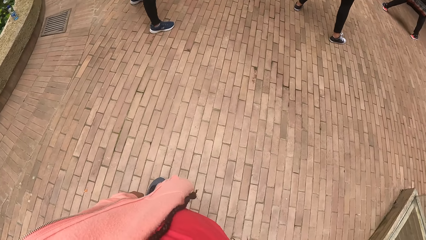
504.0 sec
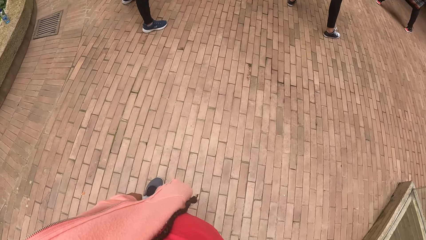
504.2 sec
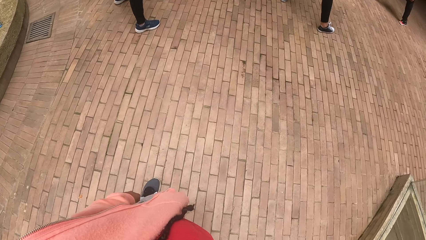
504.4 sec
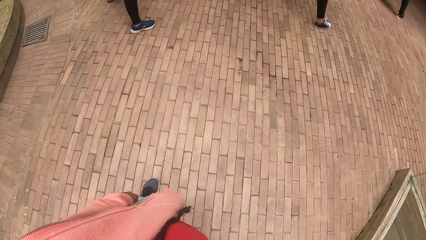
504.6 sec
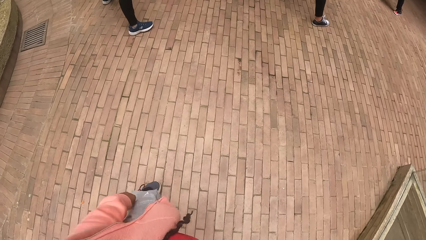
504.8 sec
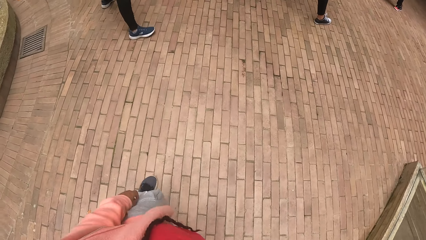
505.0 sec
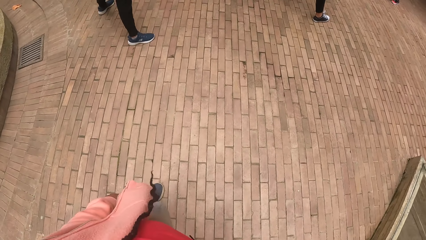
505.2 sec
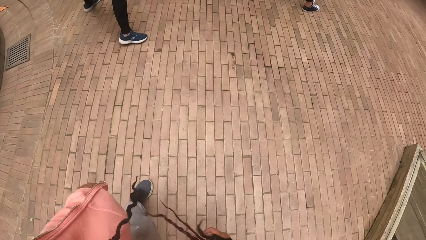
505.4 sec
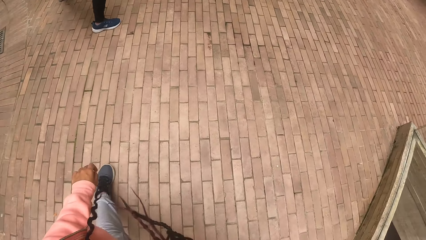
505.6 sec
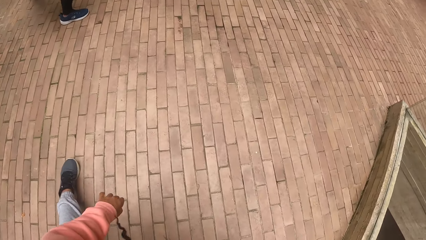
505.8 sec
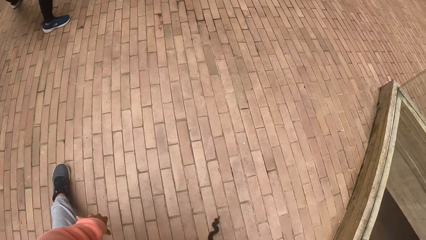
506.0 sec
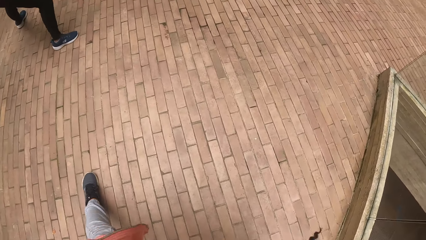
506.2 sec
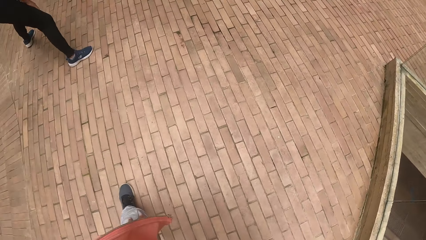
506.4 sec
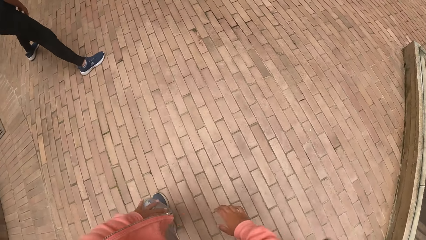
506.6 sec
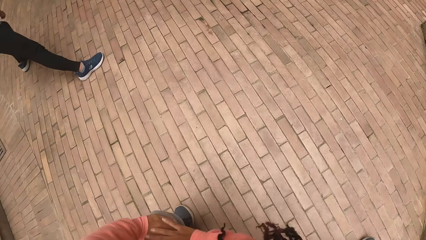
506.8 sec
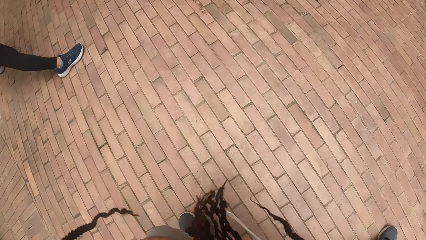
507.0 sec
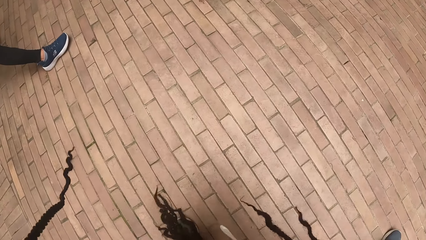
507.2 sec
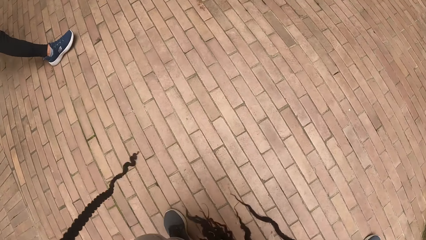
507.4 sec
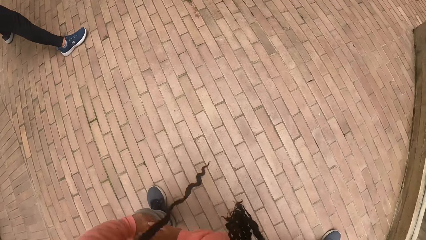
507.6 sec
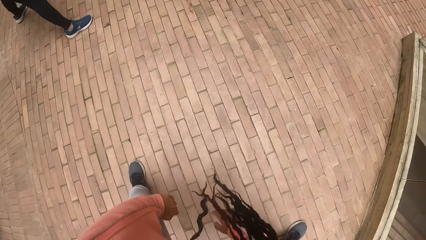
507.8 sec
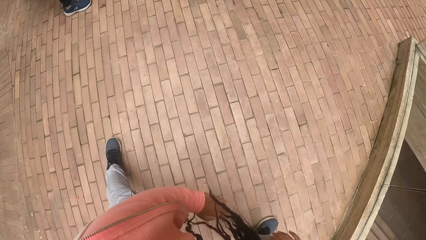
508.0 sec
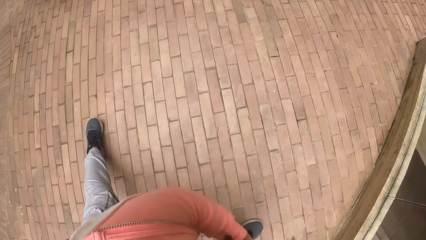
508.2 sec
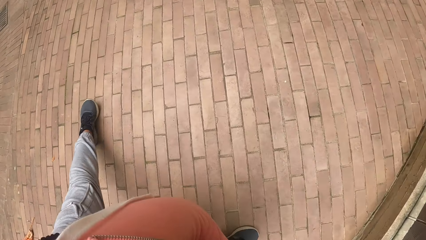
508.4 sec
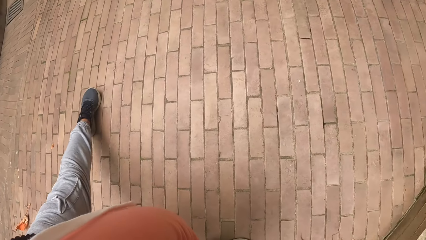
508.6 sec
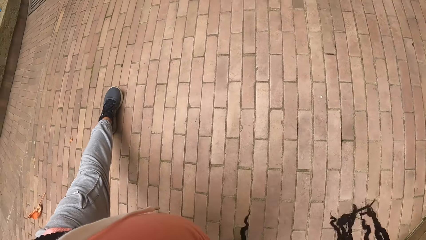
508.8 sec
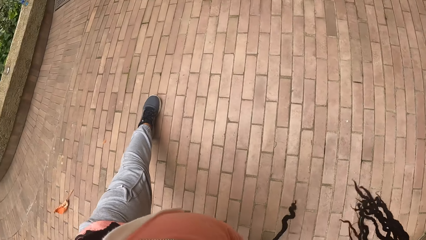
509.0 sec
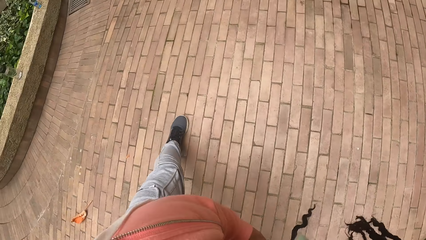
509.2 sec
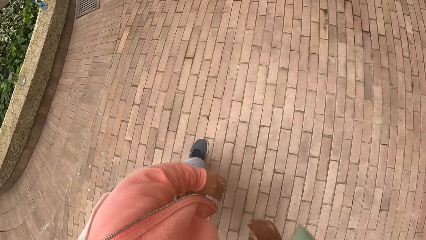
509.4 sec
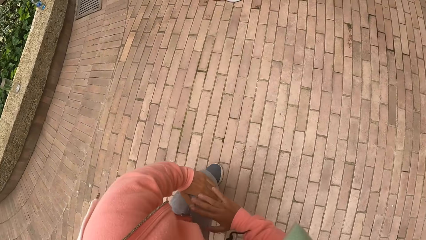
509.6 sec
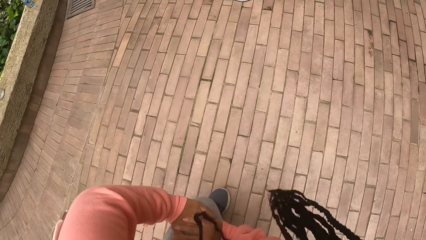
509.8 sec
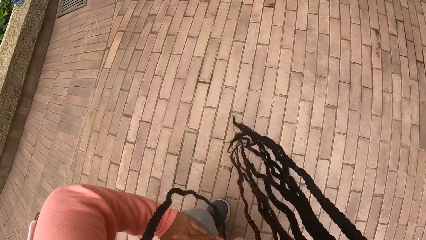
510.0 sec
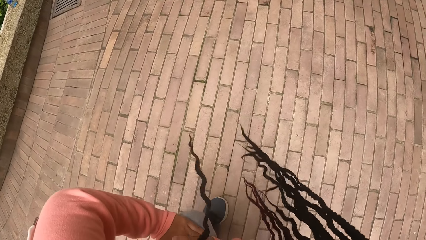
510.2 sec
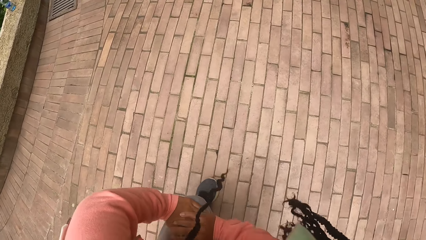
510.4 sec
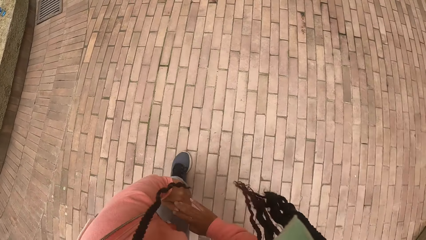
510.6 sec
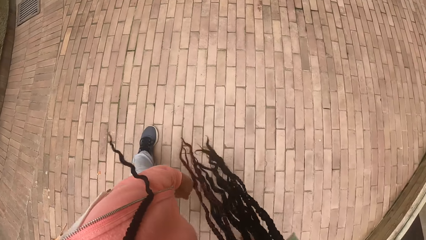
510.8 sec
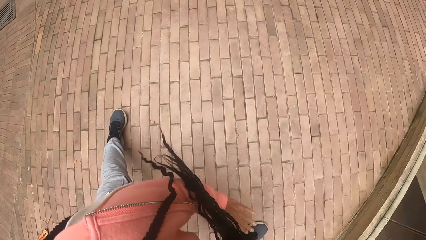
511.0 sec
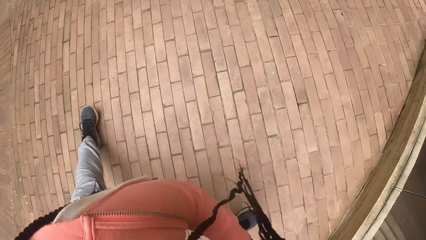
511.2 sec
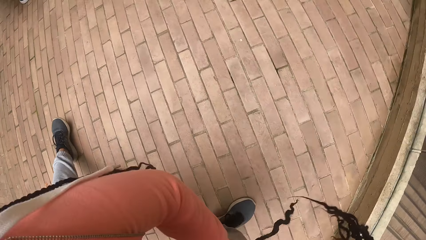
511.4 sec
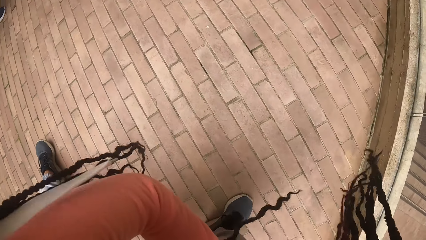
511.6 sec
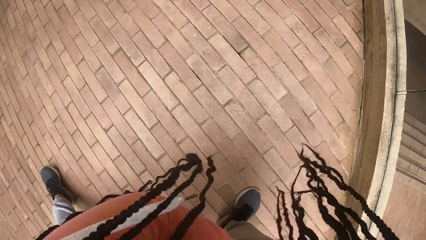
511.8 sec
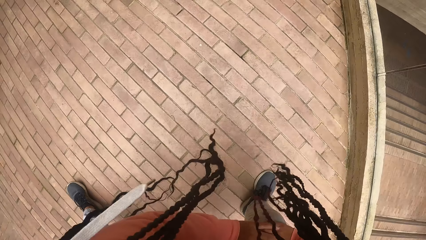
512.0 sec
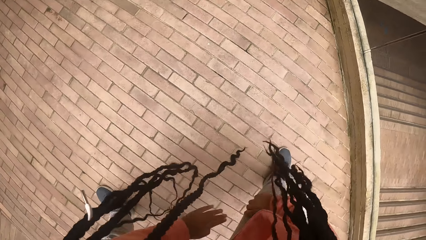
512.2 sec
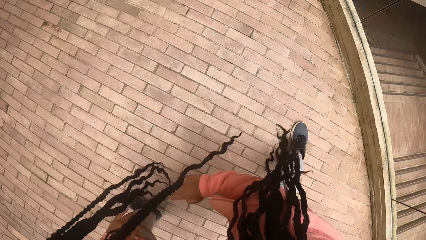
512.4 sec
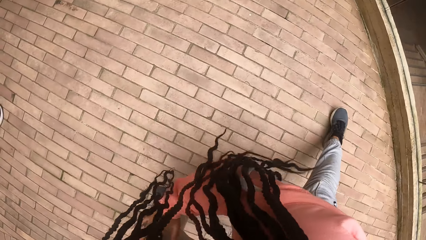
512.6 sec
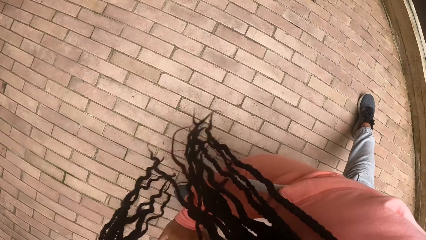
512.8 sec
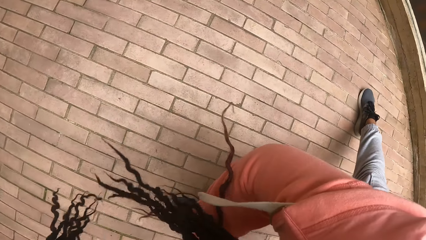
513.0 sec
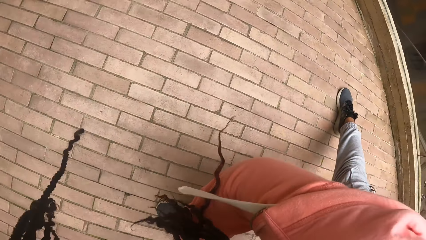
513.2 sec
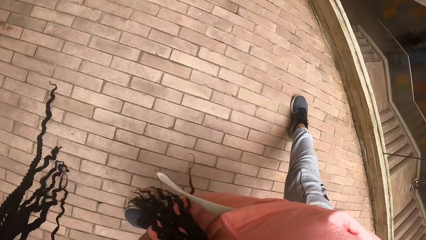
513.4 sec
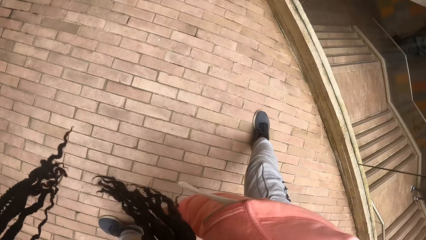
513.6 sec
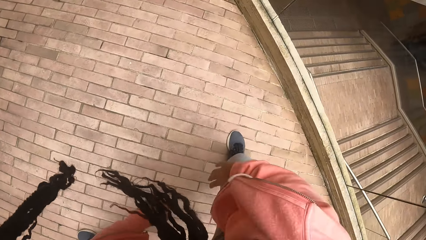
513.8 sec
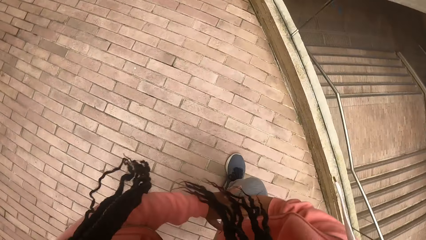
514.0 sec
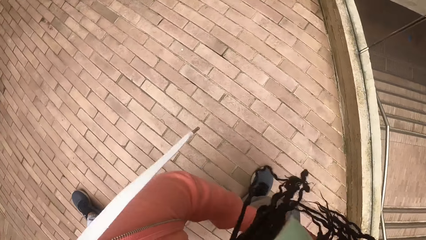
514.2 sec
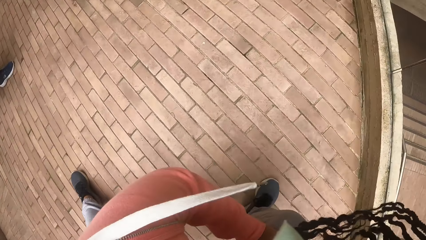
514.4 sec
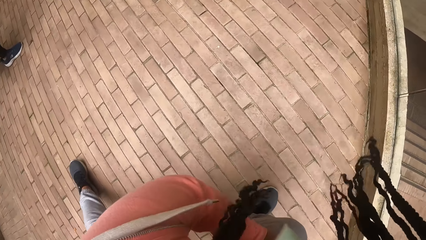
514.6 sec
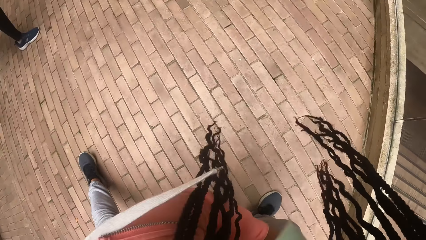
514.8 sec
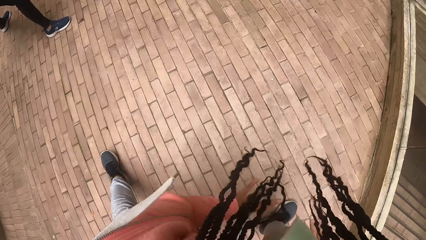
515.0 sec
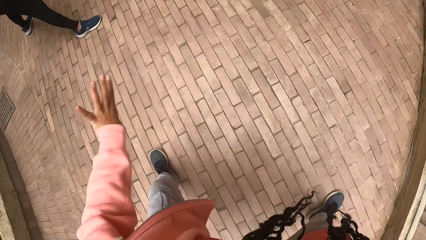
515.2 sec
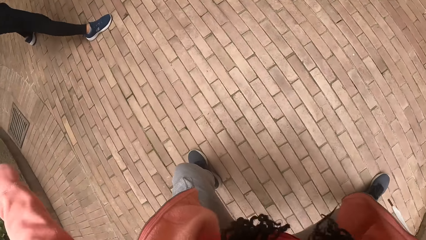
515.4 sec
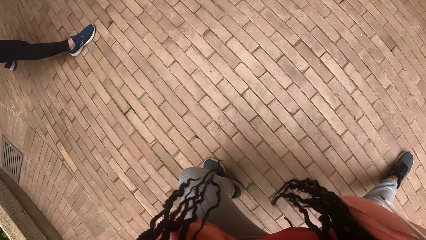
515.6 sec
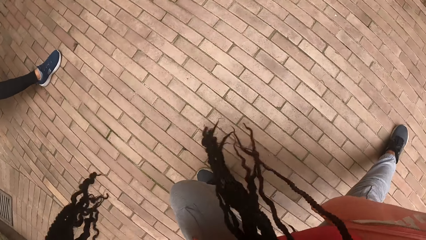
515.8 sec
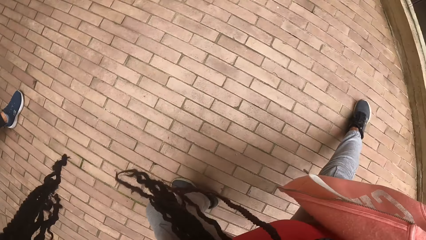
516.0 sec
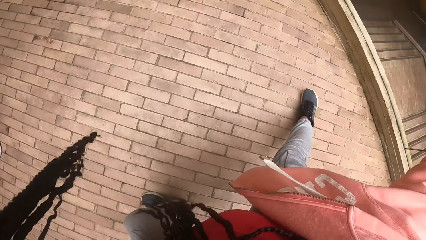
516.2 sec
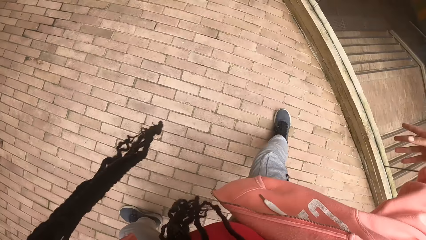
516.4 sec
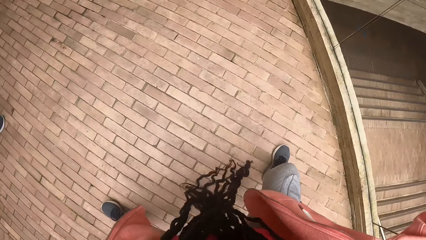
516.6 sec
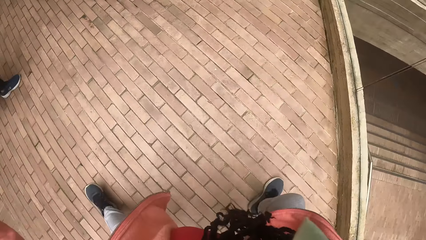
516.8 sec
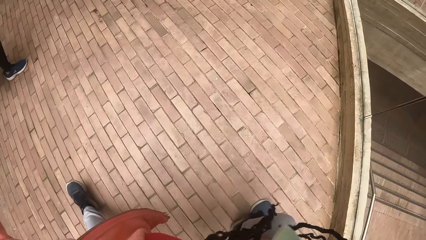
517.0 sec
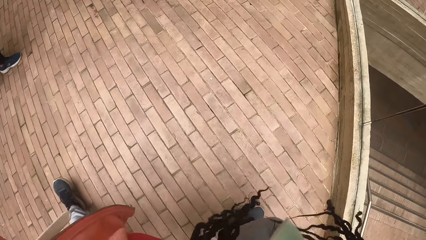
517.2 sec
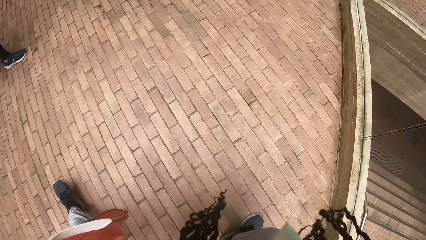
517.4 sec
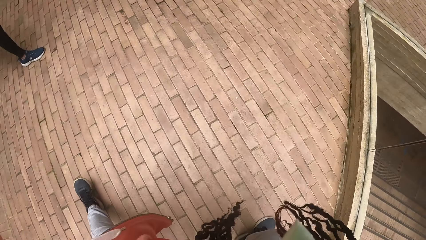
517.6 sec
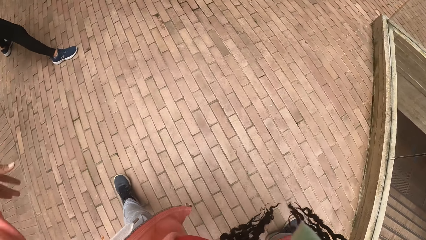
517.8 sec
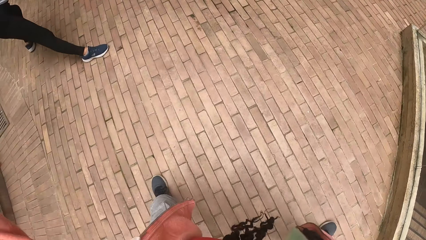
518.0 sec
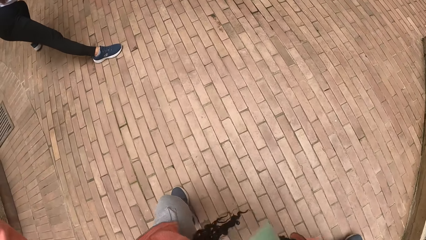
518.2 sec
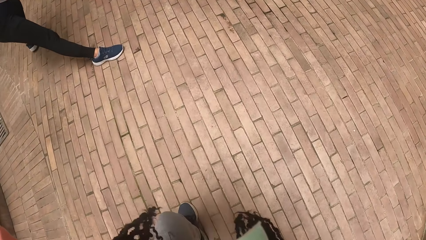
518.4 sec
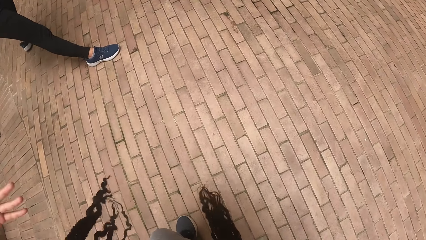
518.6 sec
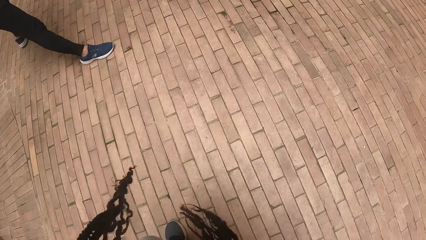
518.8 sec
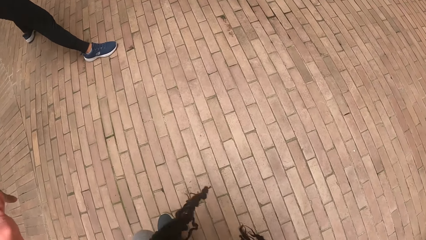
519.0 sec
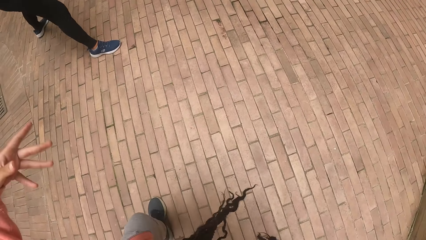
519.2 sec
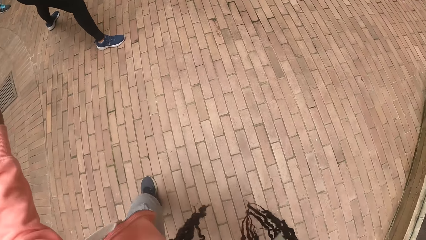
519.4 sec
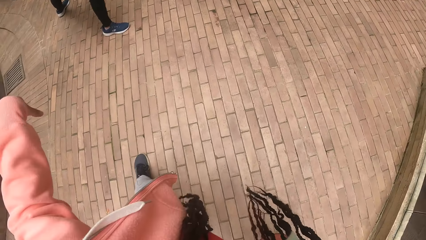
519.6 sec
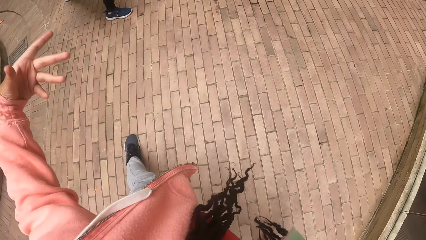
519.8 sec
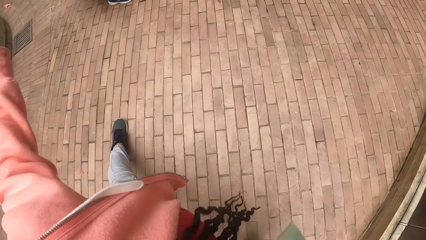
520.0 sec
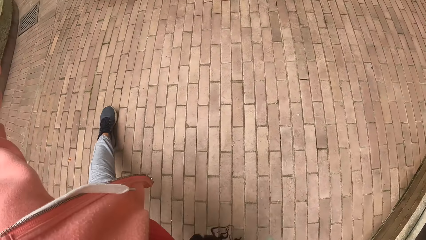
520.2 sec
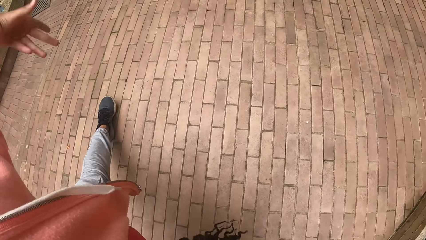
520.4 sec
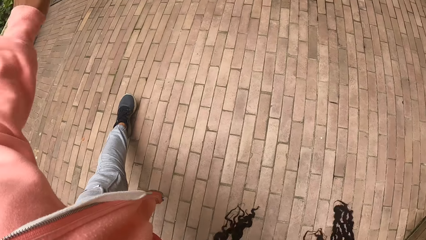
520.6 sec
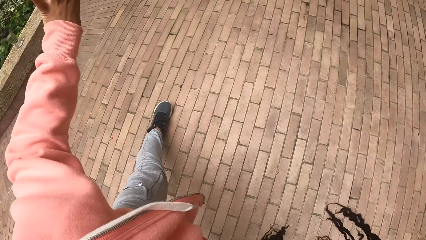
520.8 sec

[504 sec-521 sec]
The camera wearer touches the knee.
